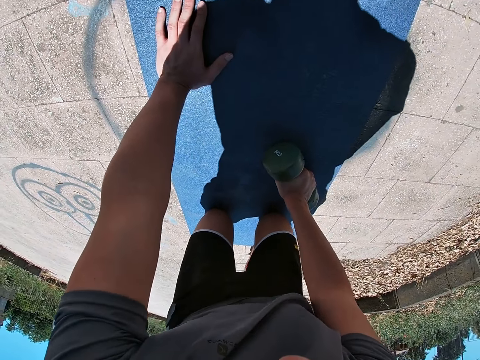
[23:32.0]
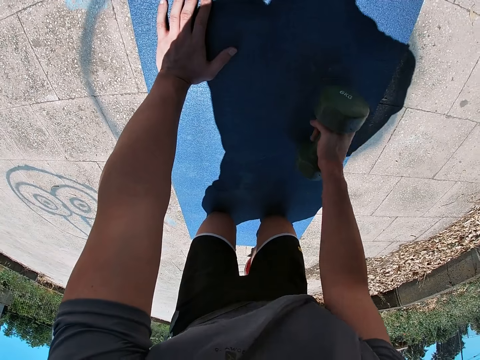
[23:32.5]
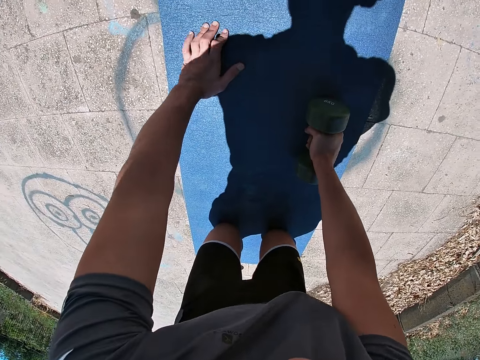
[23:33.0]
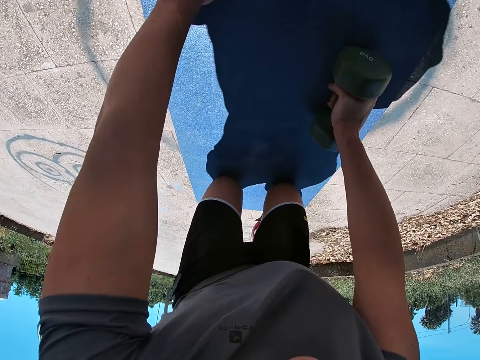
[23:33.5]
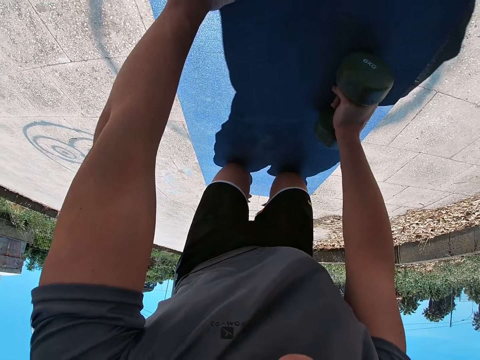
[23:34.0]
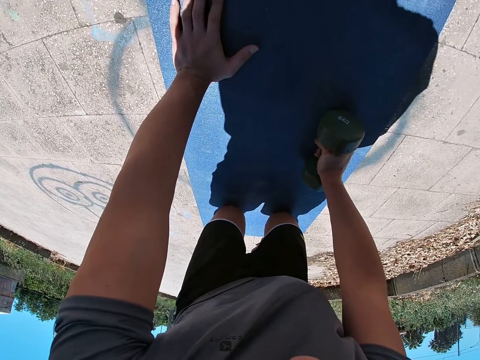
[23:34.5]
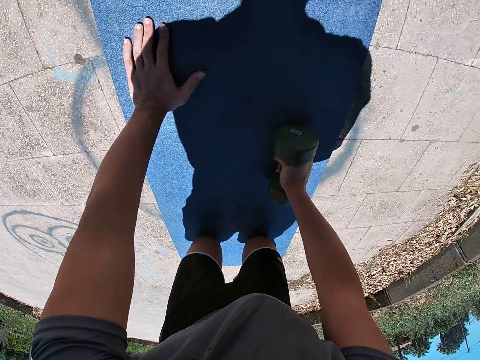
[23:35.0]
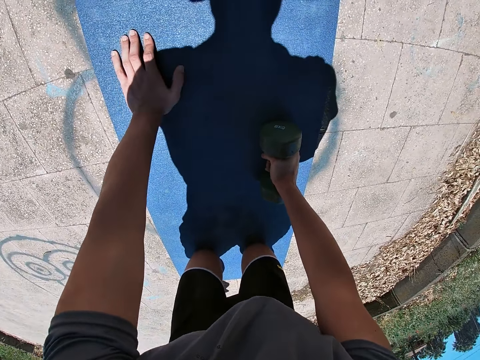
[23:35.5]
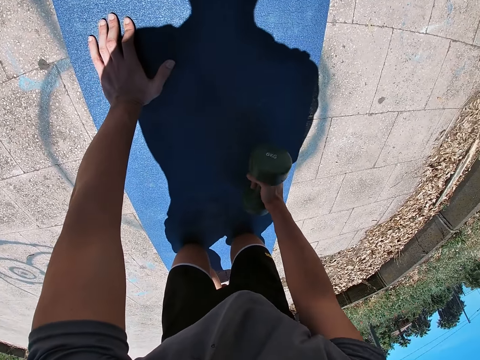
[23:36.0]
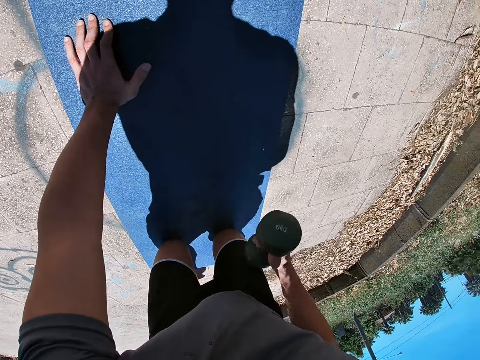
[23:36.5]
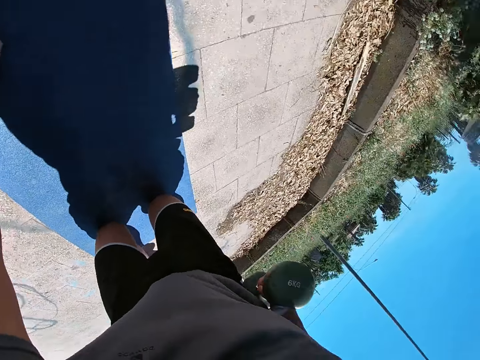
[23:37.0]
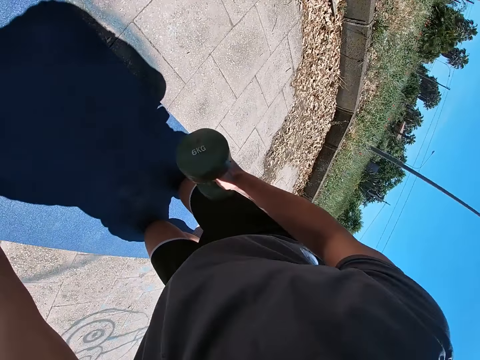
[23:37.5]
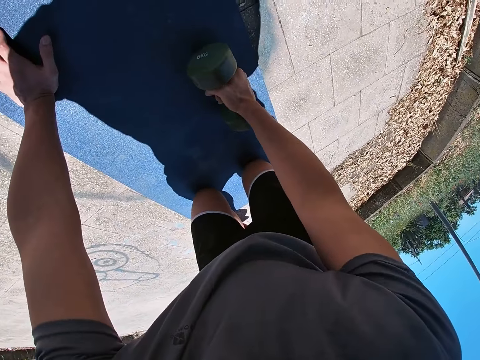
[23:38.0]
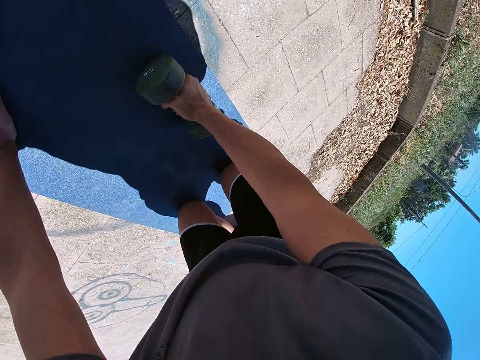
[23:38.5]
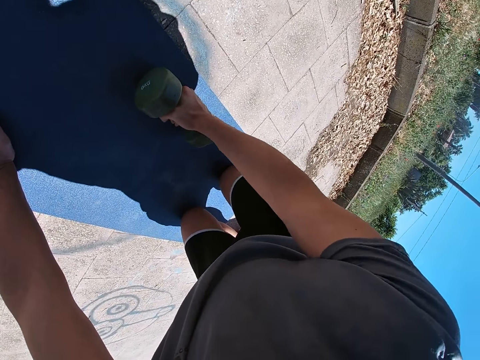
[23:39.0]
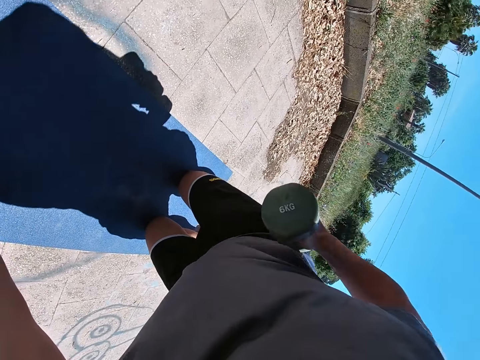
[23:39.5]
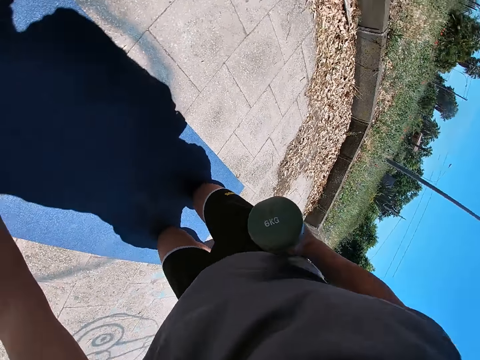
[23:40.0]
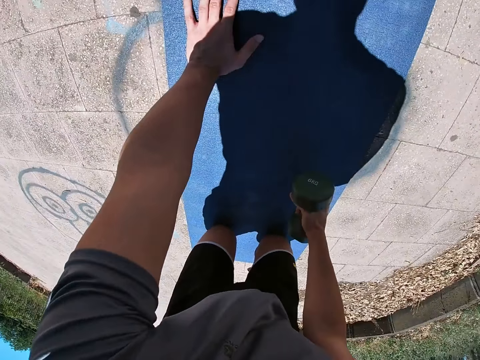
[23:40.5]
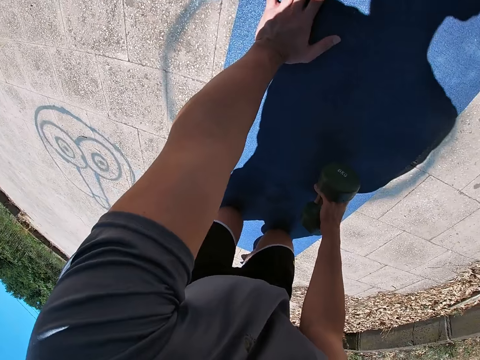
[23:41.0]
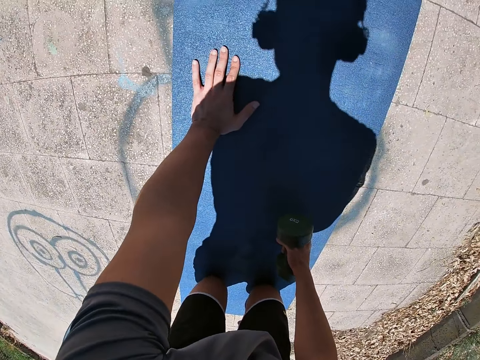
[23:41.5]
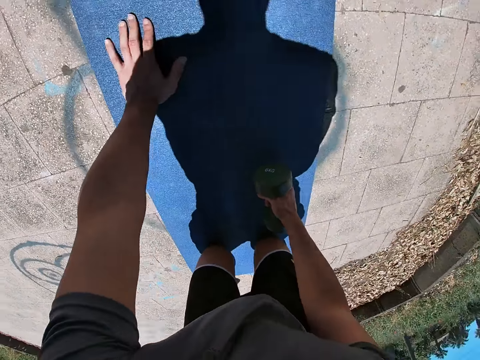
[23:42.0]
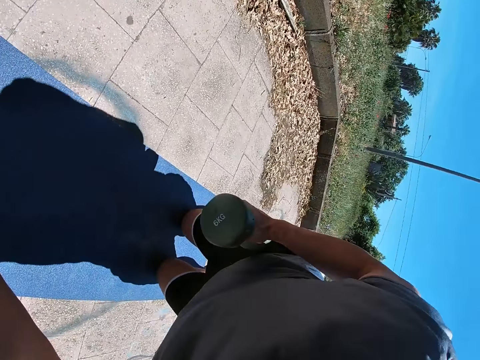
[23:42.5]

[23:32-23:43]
The camera wearer moves the hands on the carpet. They lift the lifting weights up and down with the right hand.

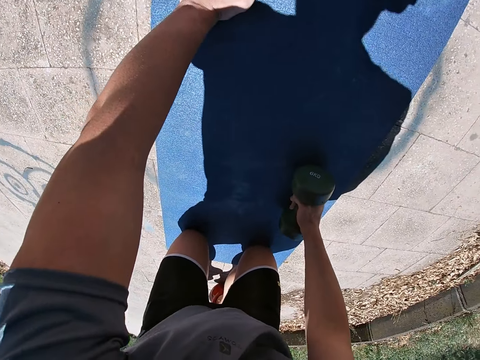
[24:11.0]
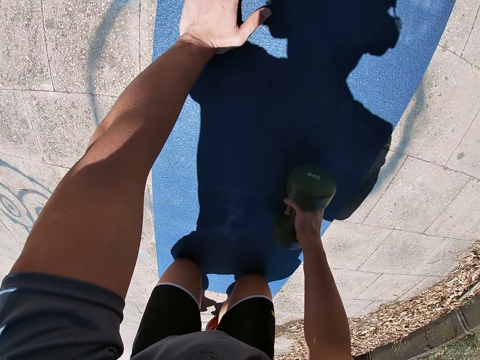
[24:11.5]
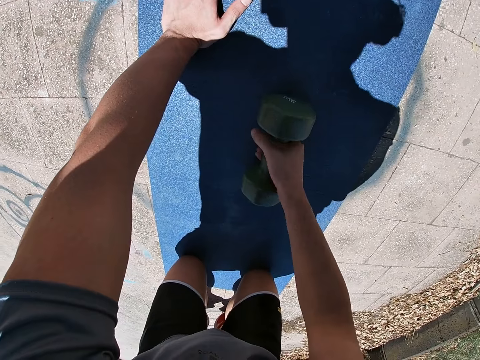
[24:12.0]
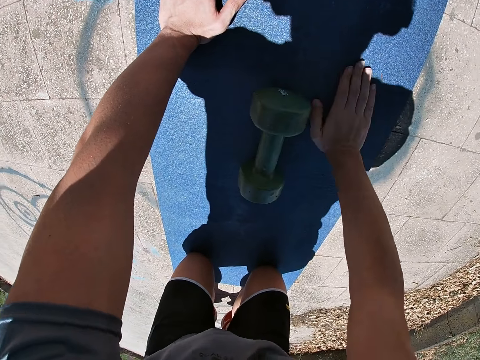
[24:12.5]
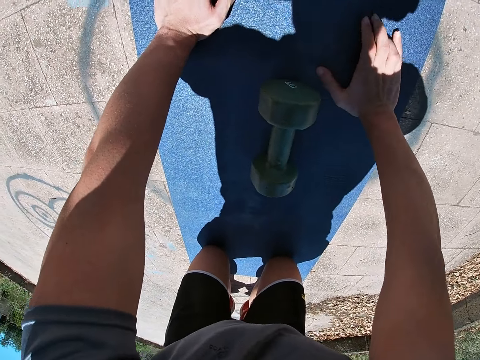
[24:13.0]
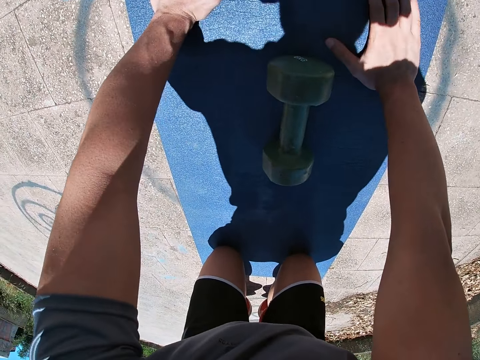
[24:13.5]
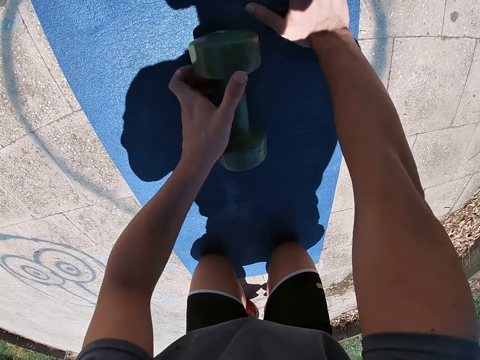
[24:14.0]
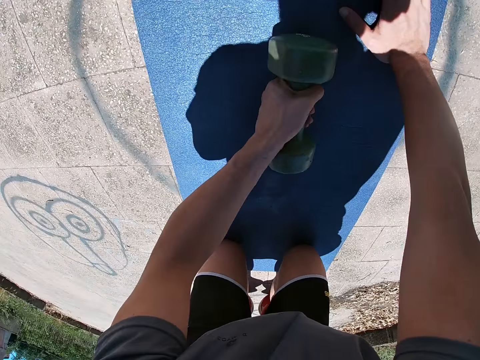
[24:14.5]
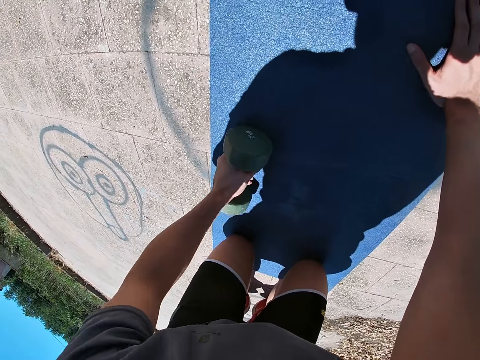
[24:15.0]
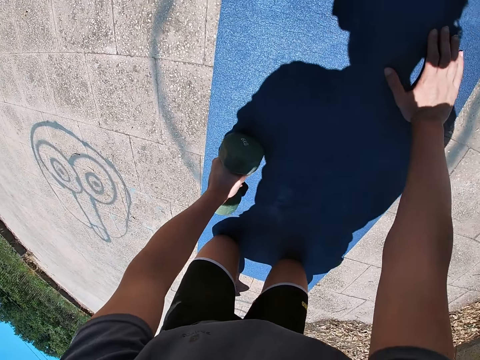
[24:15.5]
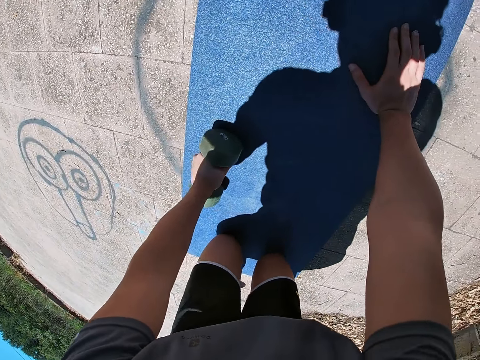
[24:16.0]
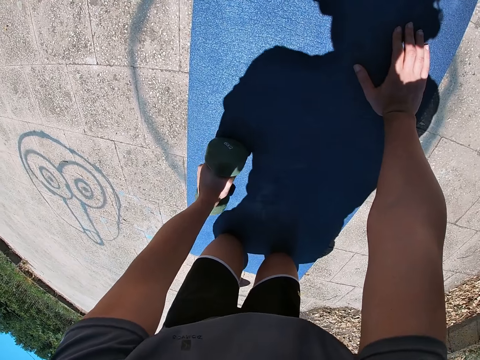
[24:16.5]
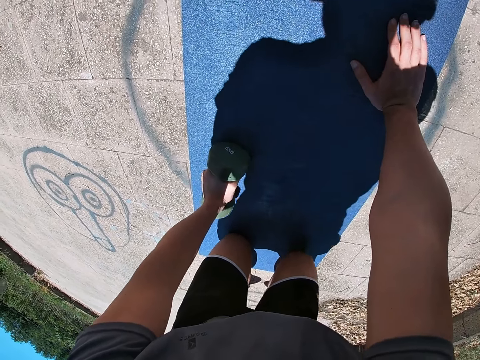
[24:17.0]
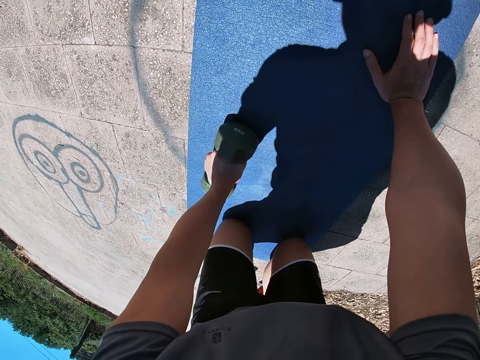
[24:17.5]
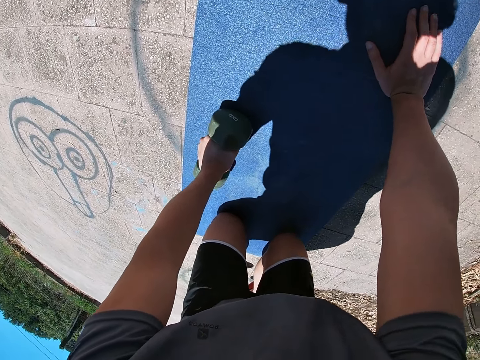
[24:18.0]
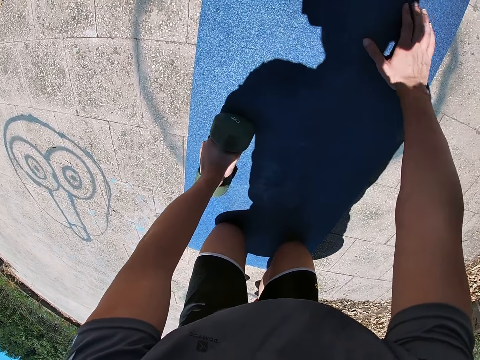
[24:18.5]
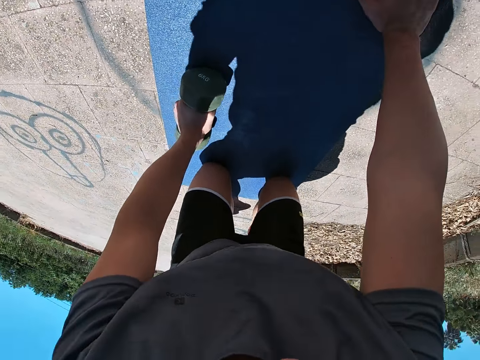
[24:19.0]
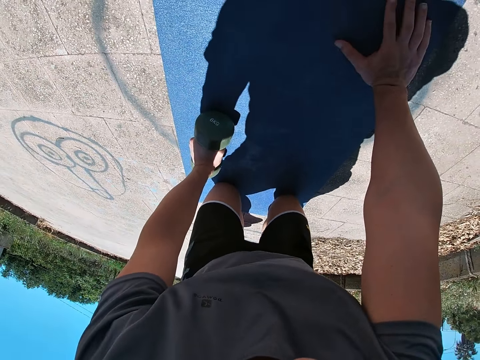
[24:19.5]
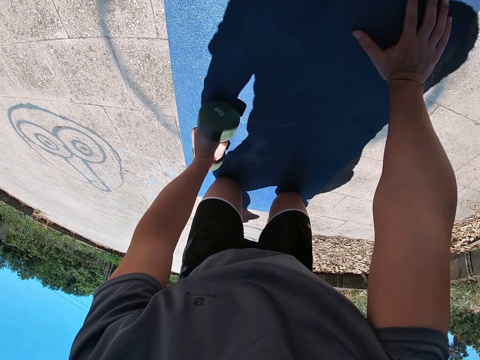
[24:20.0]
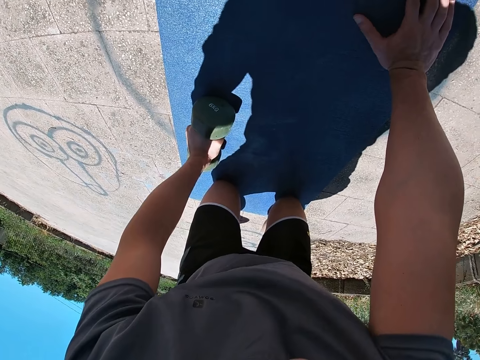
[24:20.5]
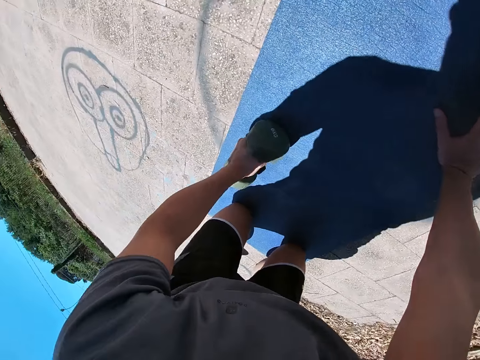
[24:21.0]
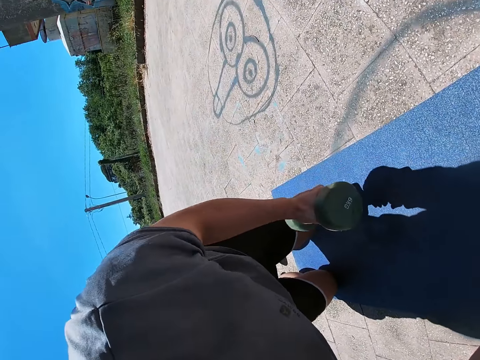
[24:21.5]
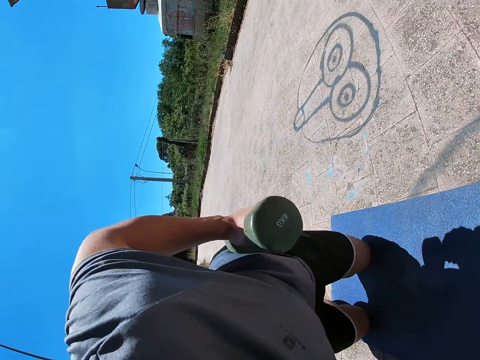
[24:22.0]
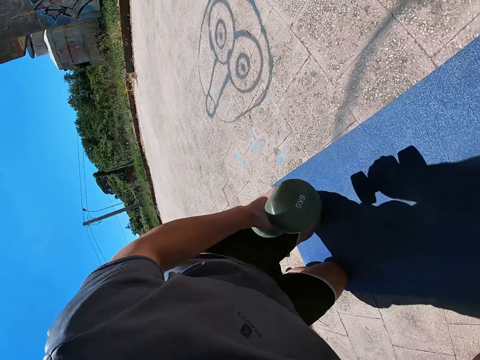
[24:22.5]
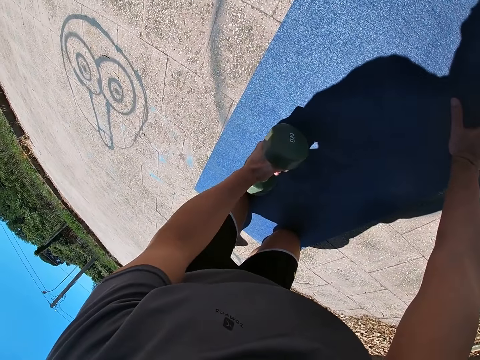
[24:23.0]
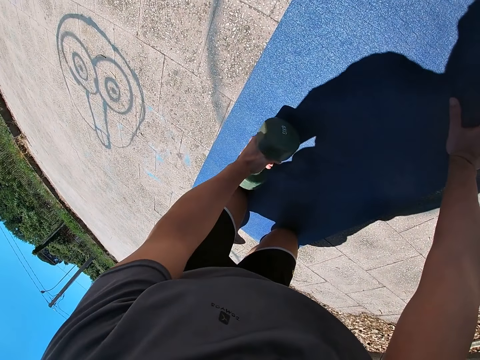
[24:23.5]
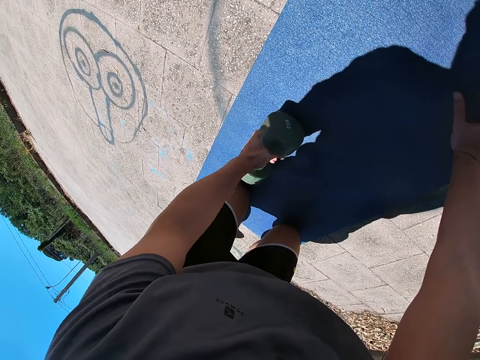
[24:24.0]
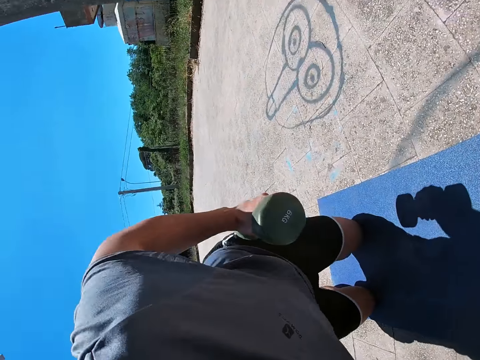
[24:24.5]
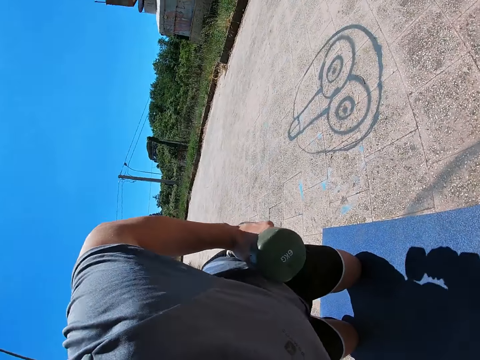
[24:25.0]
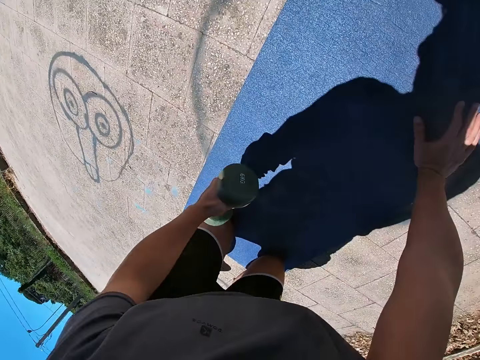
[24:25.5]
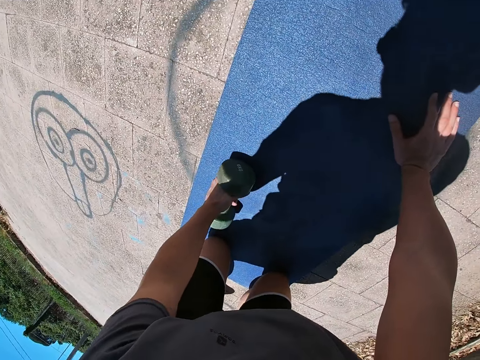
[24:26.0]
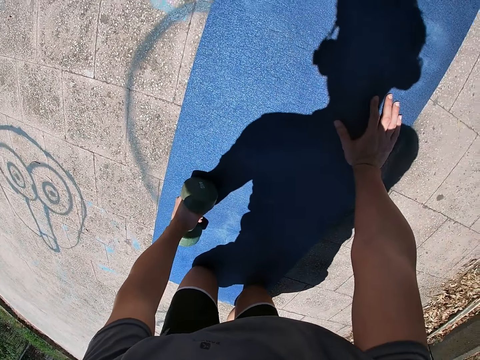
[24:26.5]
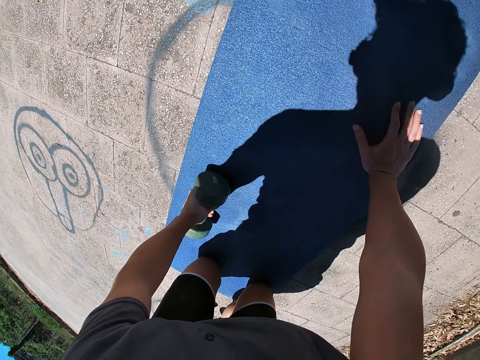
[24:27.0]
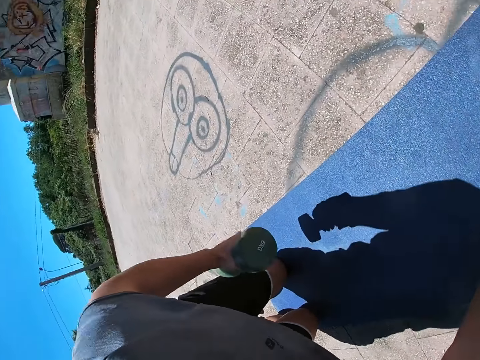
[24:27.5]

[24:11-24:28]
The camera wearer puts down the lifting weight. He works out with a dumbbell in his left hand on the mat. He picks up the lifting weight with the left hand. He lifts the lifting weights up and down with the left hand.
